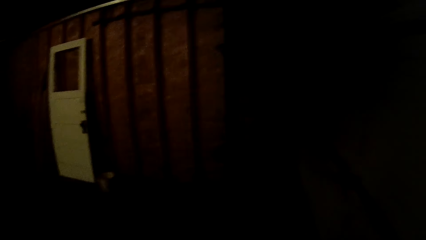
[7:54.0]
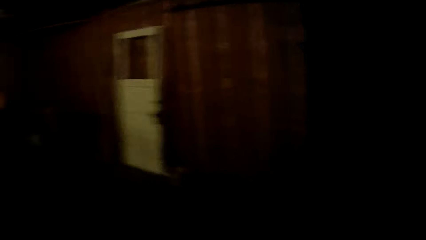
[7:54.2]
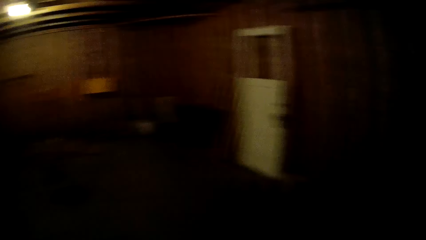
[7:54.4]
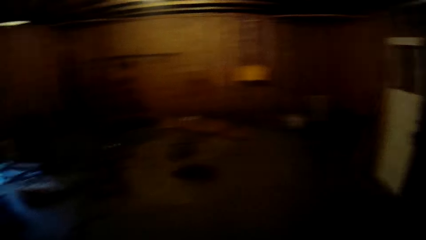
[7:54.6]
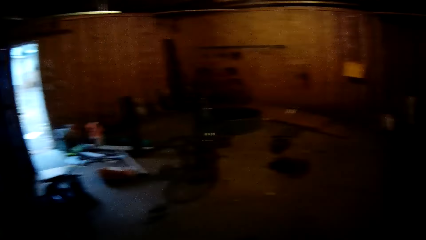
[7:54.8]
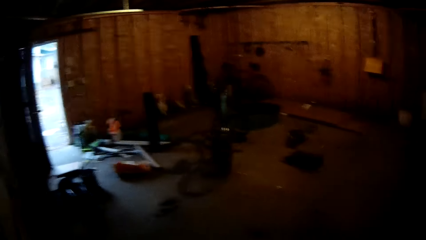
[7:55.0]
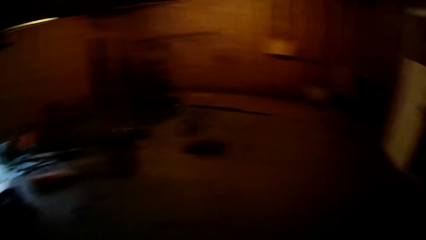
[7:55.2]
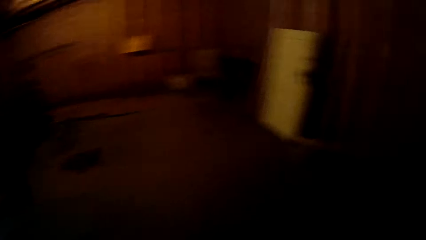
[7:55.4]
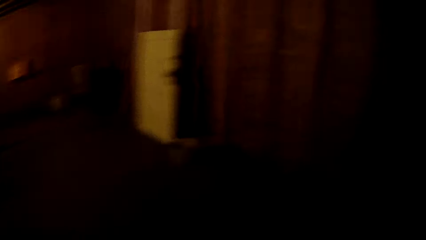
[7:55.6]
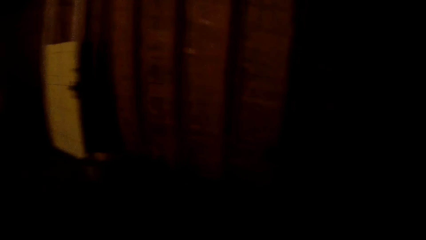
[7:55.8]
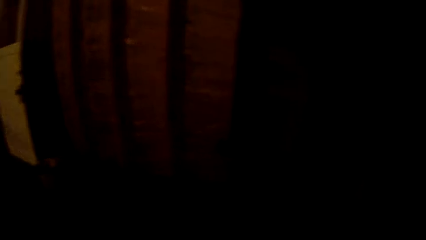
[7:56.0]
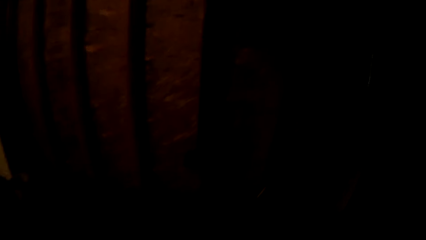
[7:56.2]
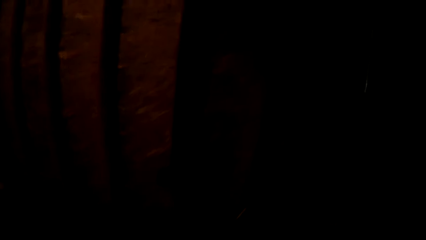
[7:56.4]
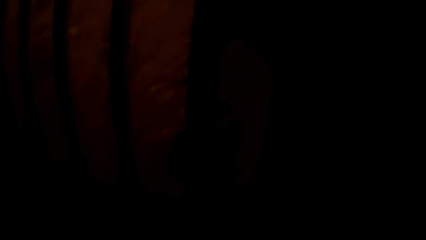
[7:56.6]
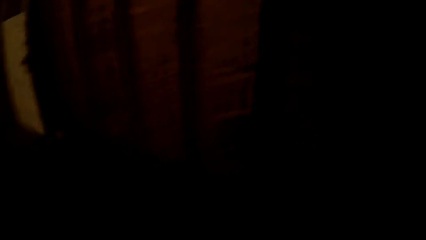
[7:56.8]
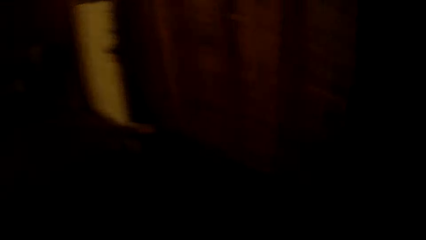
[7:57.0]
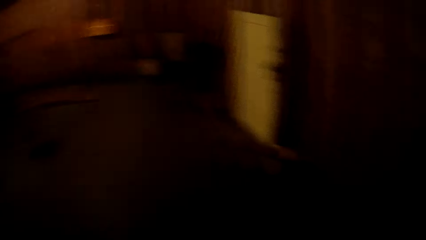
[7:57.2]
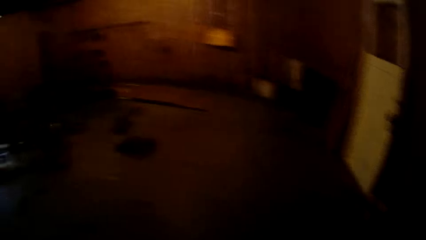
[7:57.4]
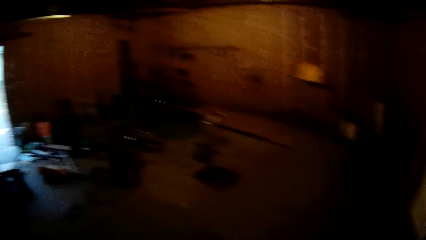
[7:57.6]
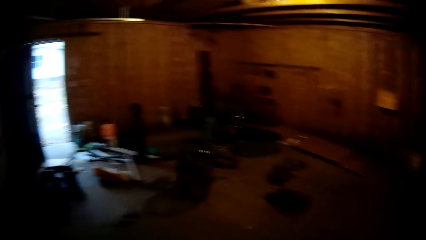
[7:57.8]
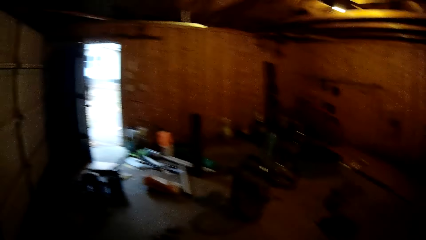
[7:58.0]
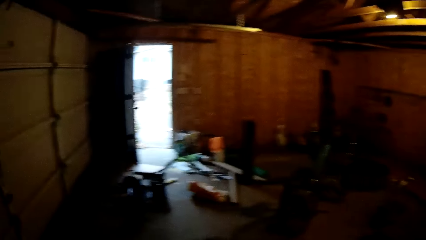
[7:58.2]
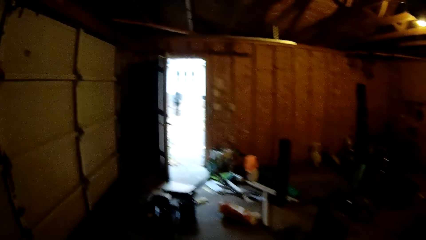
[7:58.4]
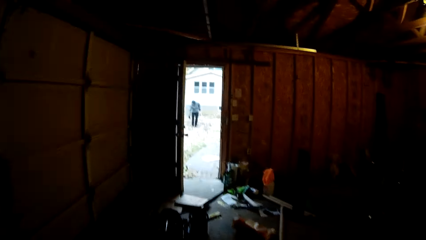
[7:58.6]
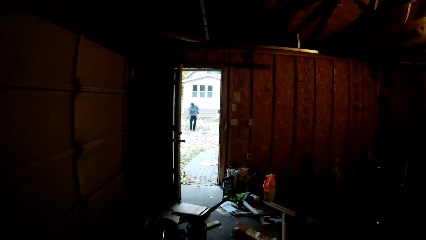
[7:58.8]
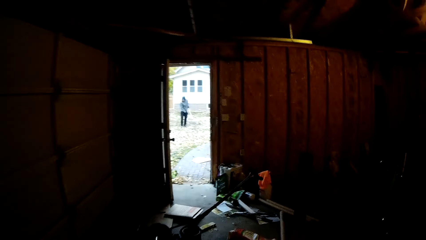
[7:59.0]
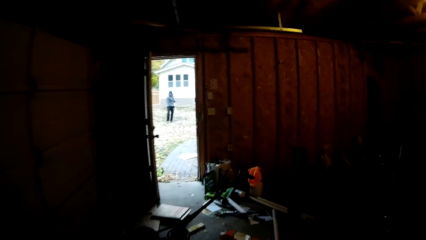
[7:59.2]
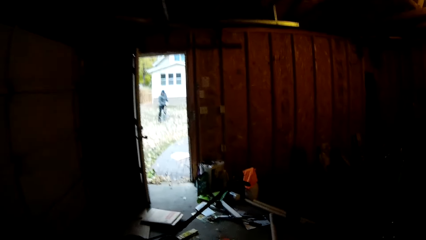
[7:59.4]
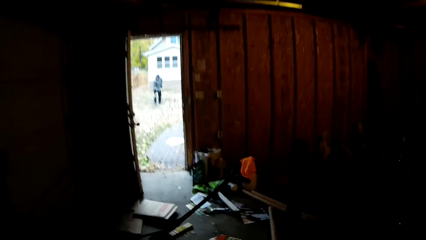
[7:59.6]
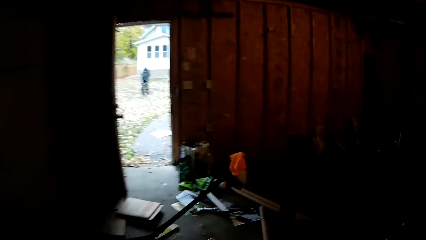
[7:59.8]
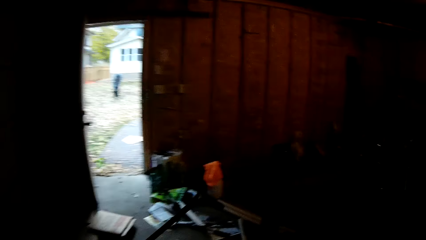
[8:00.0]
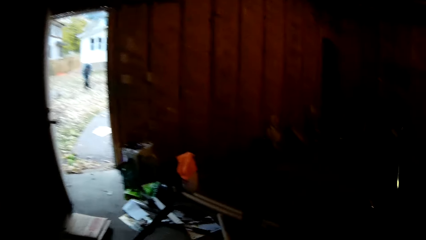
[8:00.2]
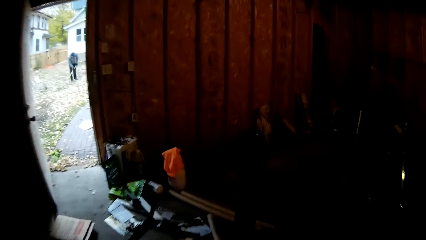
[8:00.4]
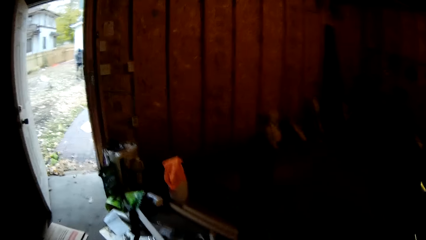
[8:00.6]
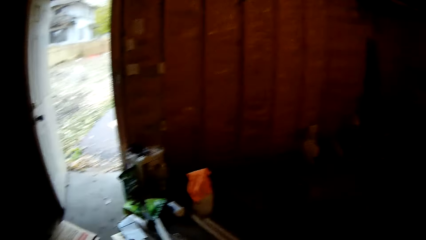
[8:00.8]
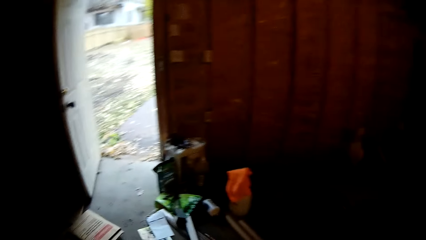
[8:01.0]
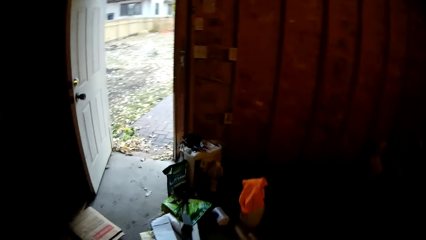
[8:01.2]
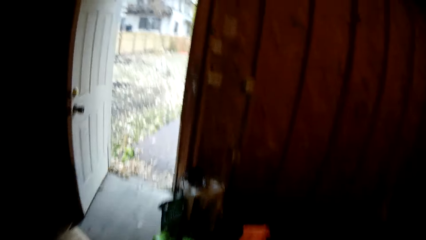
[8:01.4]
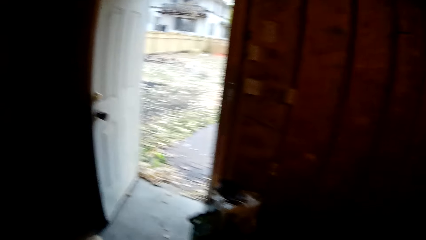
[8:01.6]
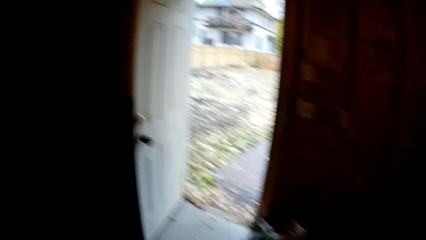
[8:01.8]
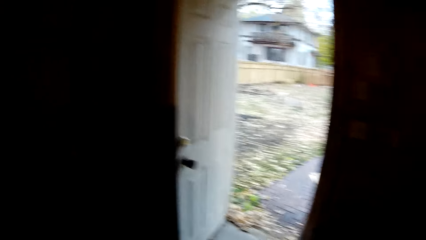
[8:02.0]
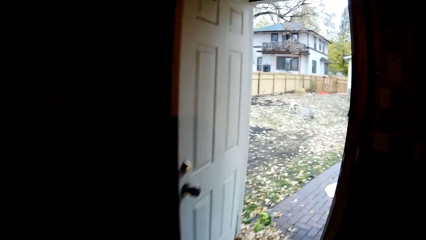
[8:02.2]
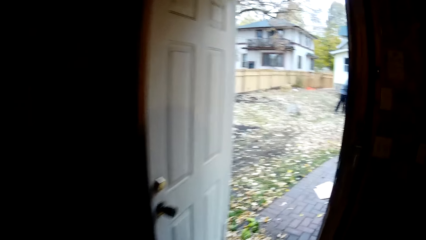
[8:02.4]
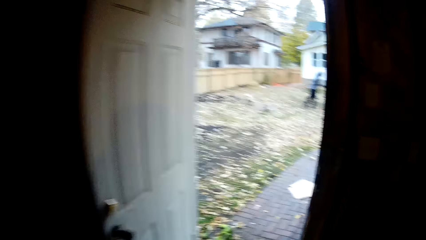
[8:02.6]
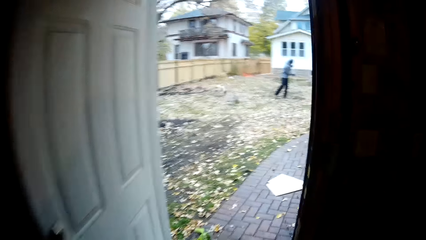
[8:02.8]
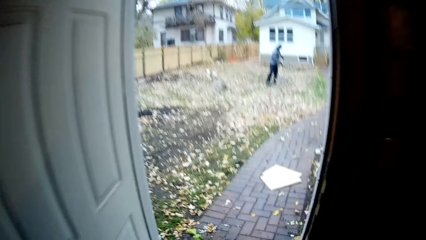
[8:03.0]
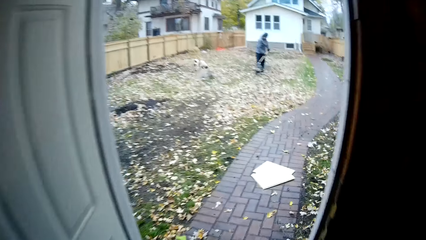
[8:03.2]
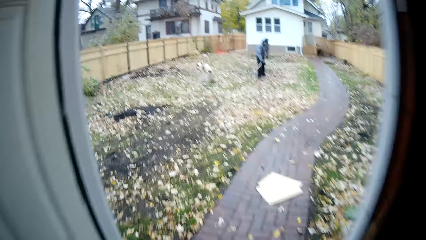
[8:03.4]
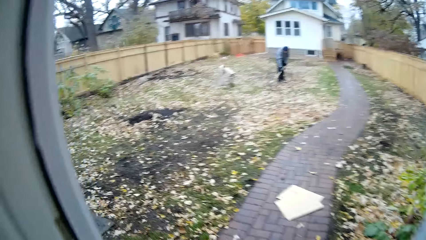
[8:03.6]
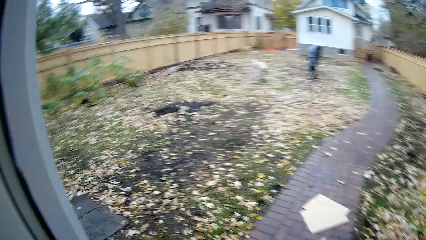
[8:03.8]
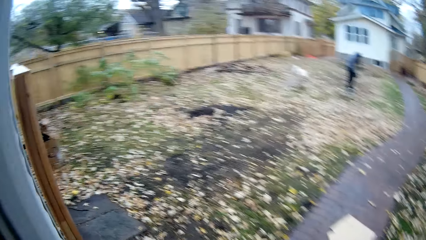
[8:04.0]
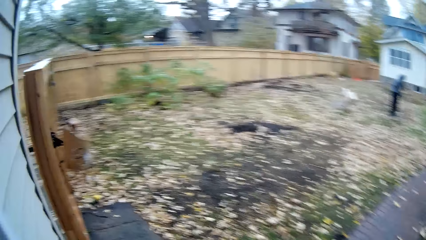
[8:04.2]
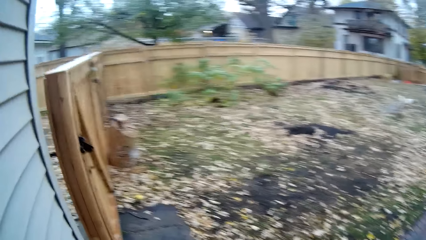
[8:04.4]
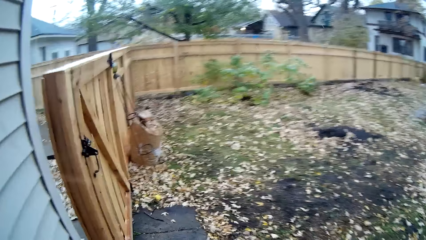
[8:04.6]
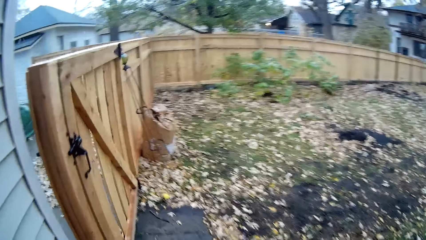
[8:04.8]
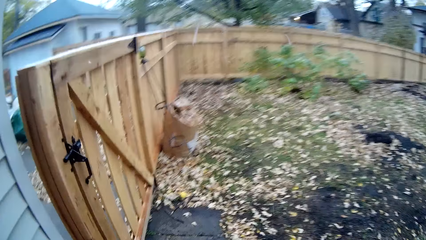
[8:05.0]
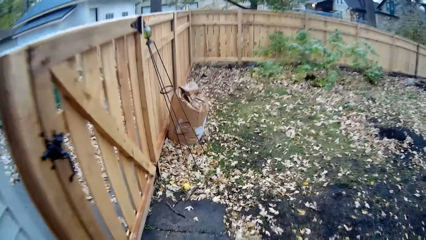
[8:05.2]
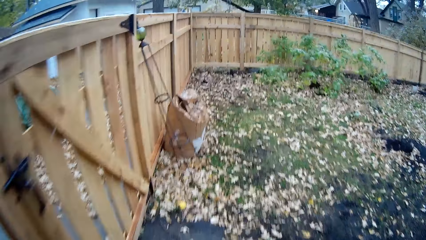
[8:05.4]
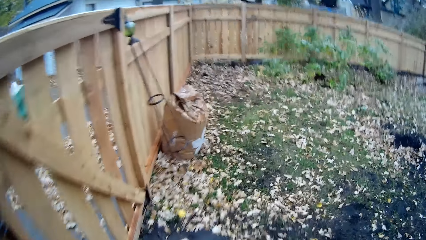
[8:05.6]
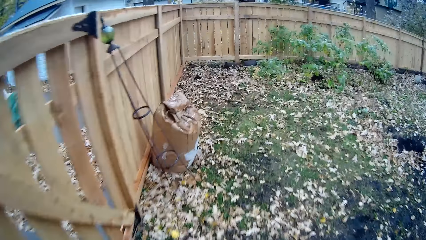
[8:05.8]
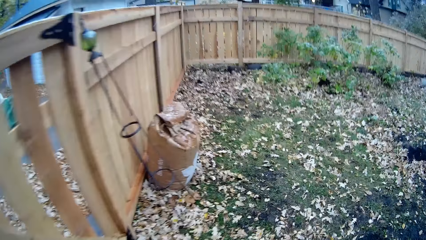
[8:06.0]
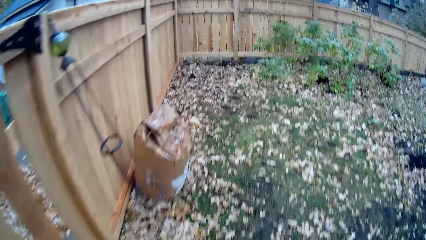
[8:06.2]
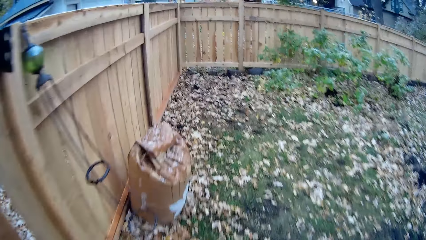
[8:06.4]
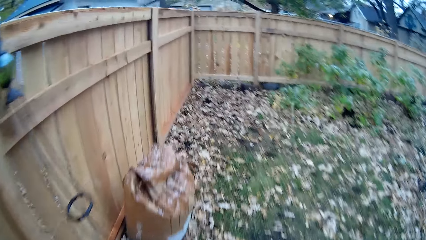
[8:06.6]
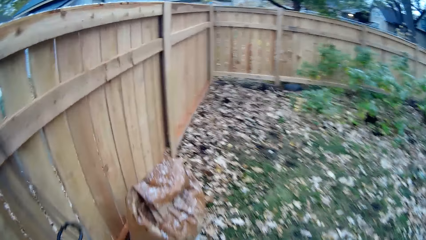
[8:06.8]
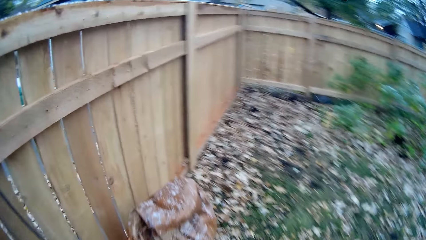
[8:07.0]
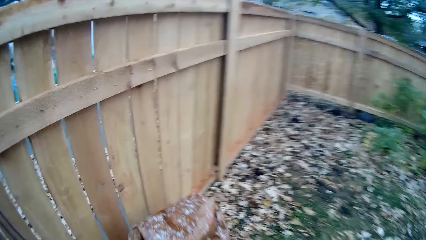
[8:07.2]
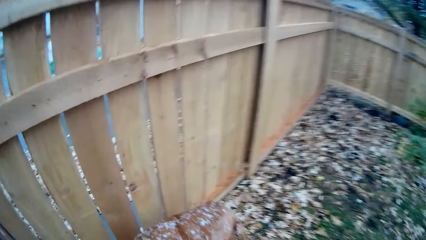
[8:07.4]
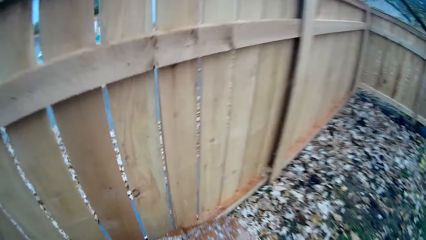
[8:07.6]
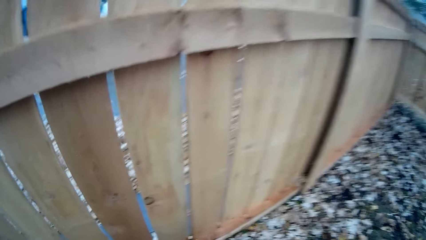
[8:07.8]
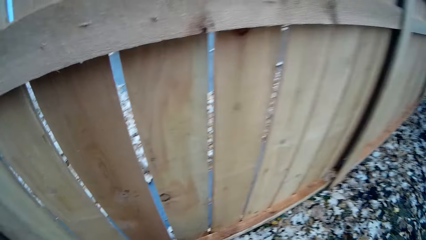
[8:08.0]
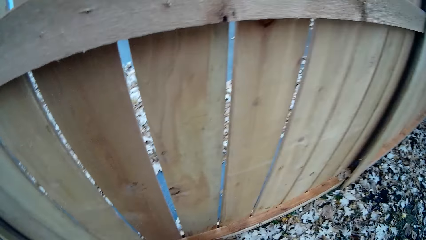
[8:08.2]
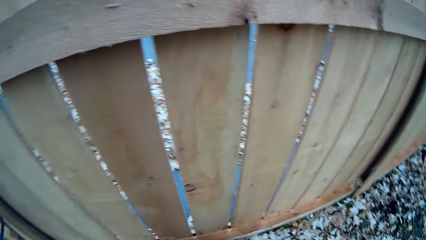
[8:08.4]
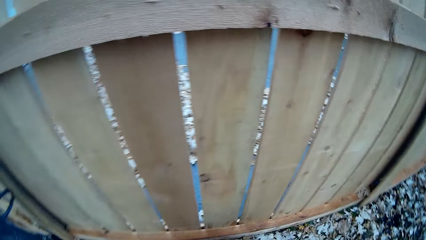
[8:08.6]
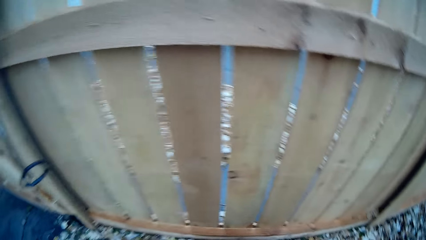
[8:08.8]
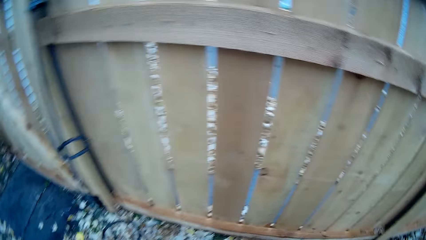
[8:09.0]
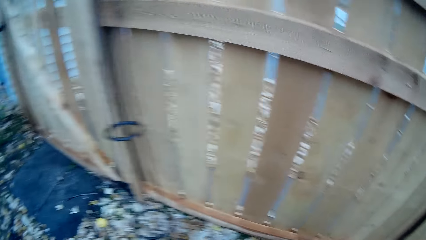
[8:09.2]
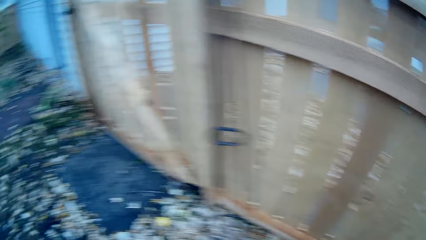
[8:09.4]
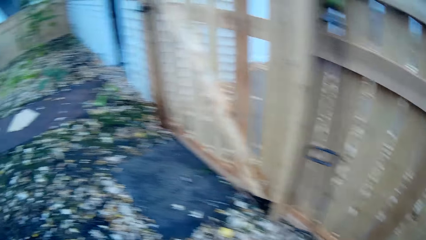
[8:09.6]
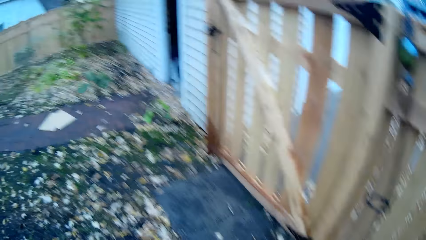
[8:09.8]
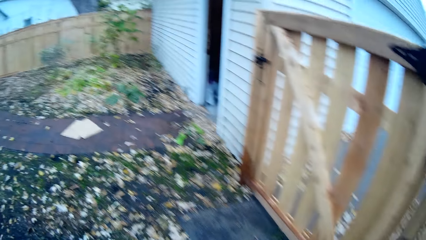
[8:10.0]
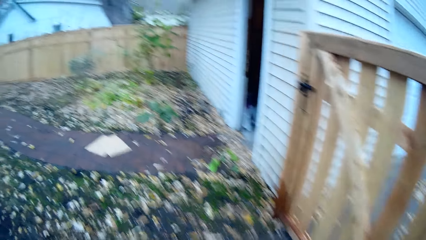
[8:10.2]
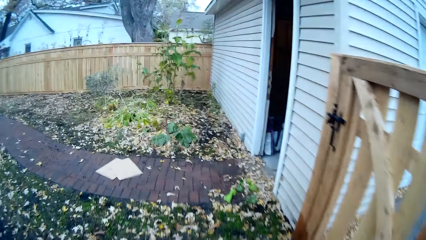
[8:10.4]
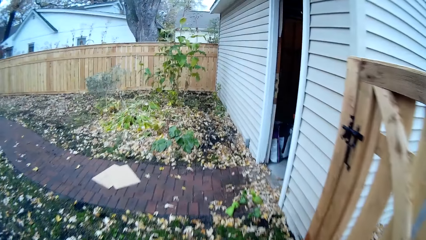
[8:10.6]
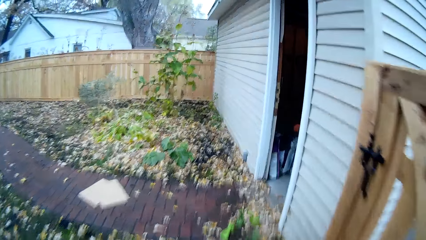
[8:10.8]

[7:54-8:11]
The camera wearer walks out of the store house.
